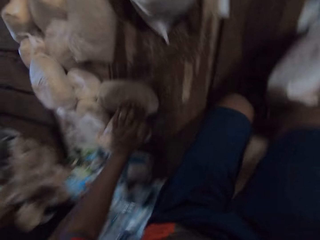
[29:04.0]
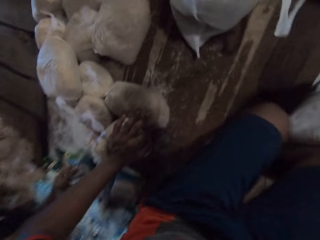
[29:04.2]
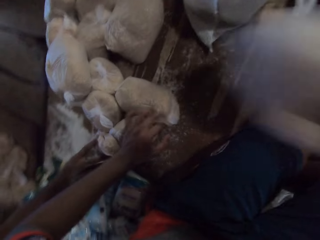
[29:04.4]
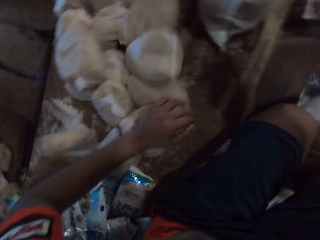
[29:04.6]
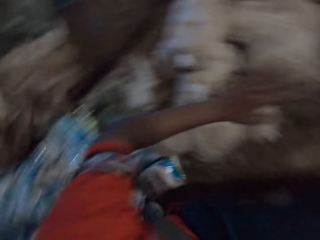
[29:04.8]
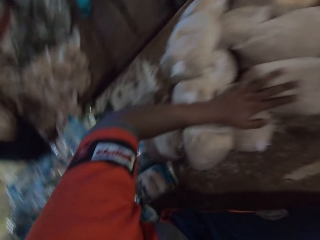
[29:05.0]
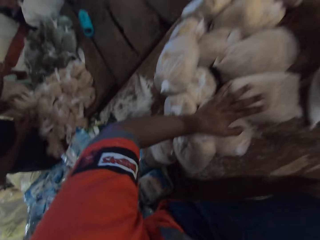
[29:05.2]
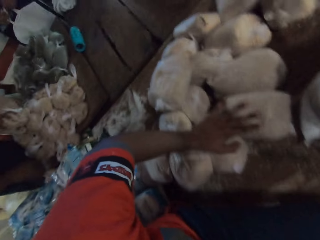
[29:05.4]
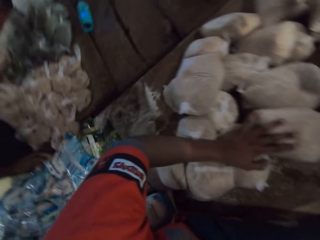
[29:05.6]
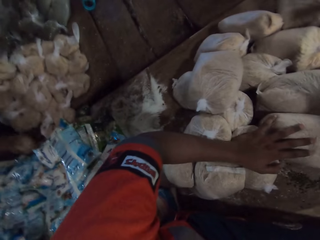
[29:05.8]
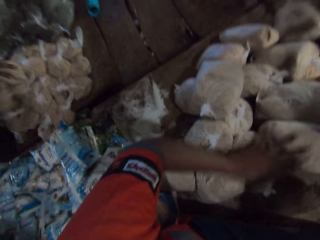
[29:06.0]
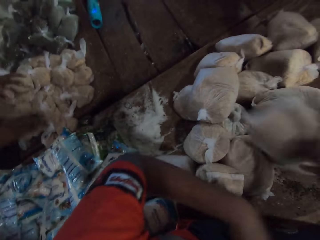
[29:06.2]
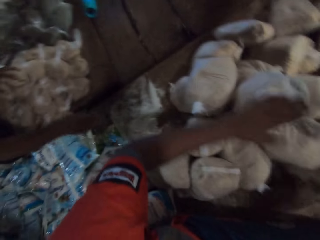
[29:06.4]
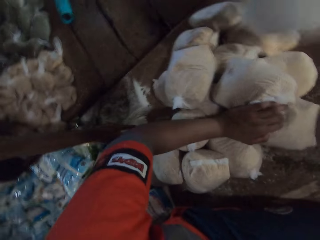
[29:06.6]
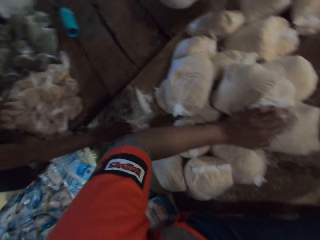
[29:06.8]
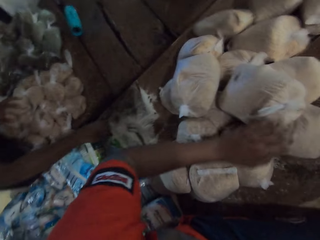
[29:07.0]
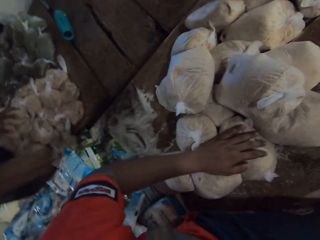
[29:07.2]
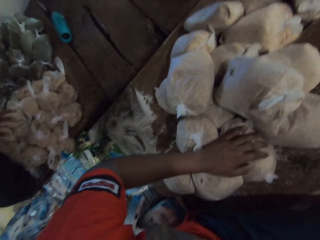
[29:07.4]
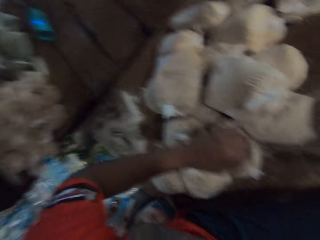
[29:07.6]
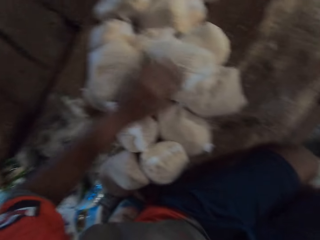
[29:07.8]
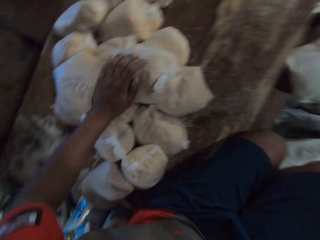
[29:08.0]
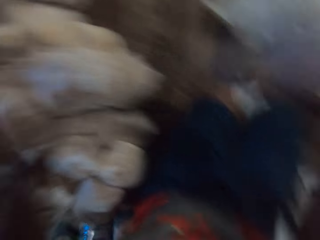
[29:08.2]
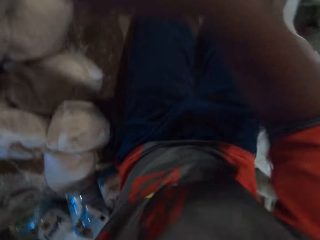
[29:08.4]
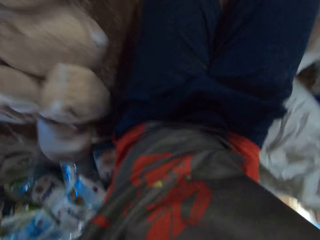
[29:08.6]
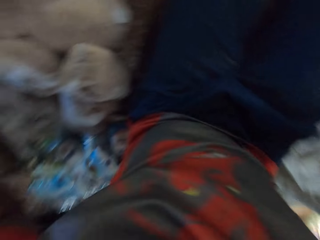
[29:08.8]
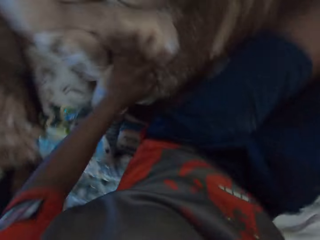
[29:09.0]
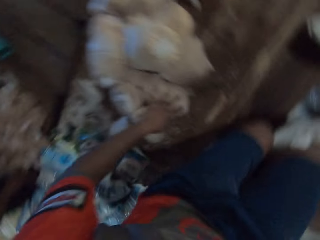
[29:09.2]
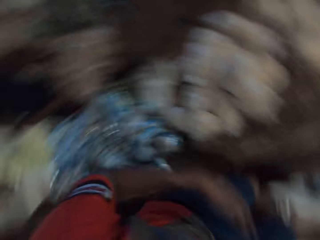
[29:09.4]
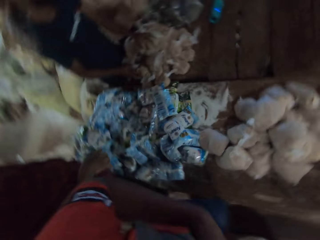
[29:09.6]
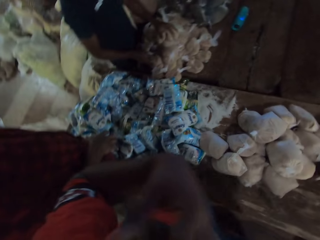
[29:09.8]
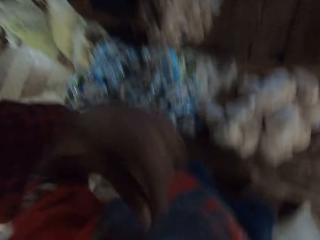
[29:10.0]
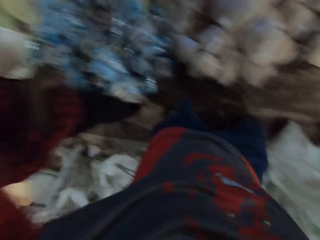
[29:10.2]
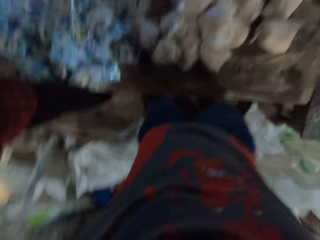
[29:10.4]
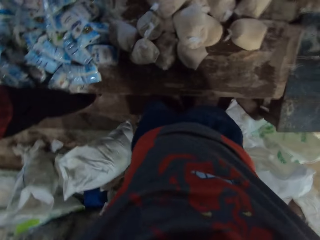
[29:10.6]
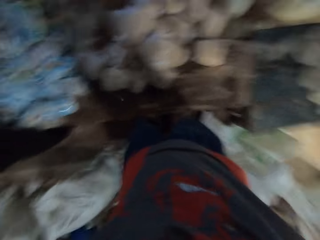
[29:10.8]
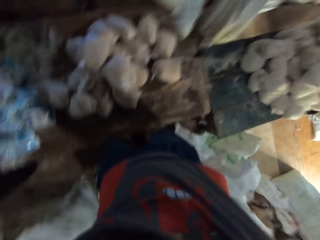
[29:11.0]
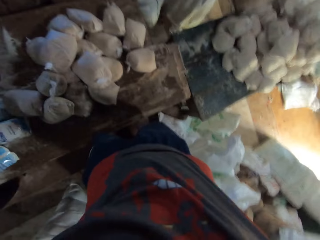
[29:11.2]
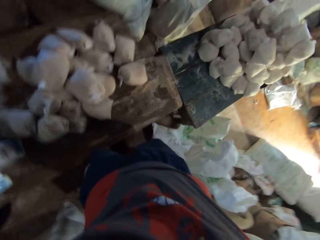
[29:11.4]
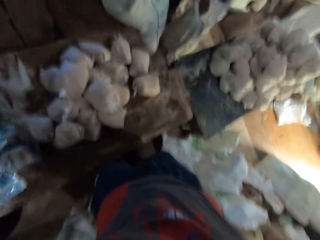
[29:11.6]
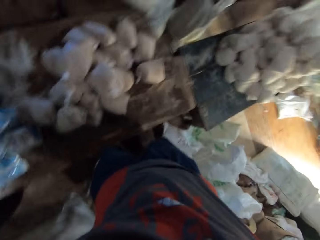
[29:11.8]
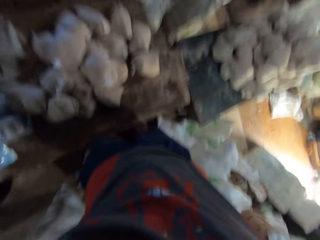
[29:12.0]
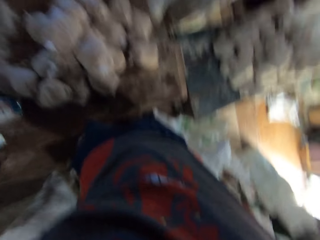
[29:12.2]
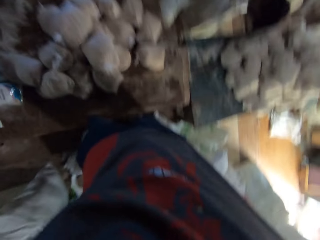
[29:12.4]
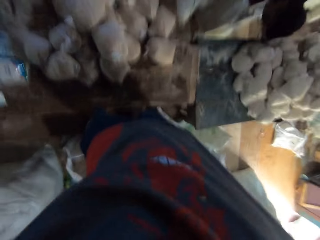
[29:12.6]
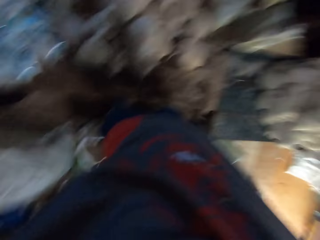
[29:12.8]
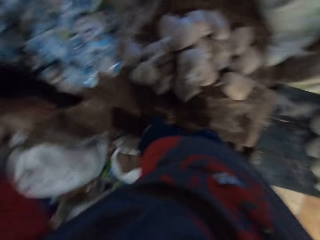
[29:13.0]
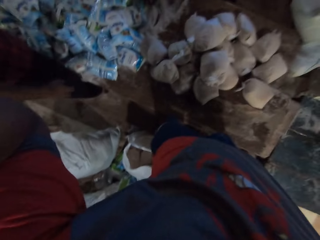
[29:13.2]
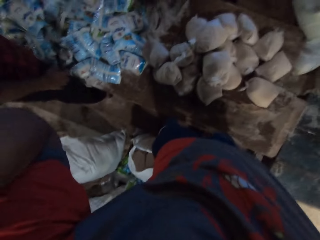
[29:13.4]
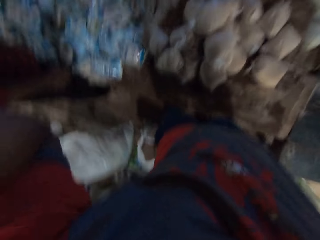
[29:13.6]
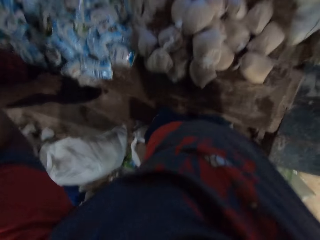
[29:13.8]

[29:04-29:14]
The man moves a pack of flour from the table with his right hand. The camera wearer throws a pack of flour on the table with his right hand. He sits down. The man picks up a pack of flour from the floor with his right hand. The camera wearer throws a pack of flour on the table with his right hand. He touches the pack of flour with his left hand. He looks around.

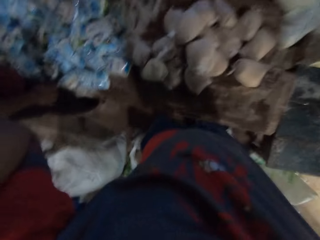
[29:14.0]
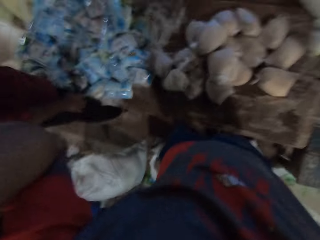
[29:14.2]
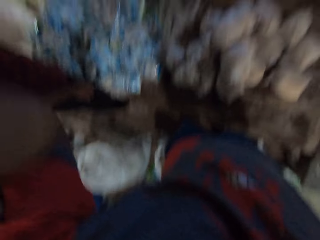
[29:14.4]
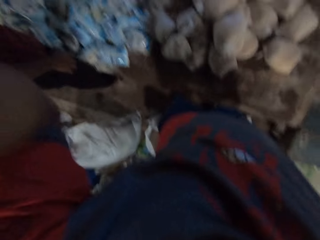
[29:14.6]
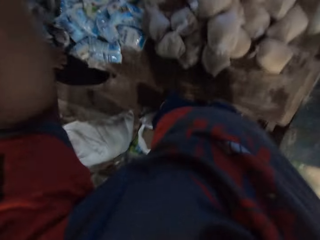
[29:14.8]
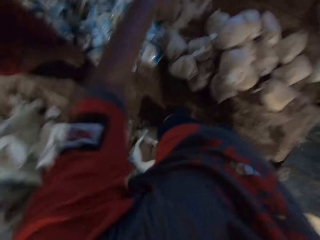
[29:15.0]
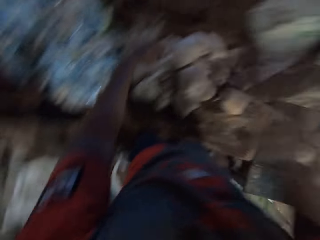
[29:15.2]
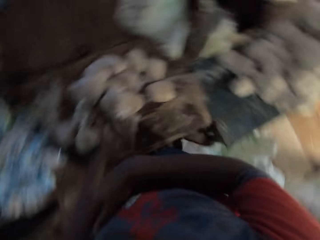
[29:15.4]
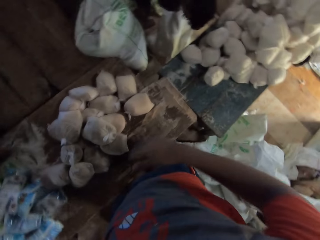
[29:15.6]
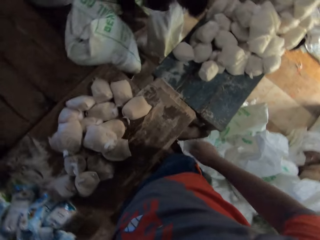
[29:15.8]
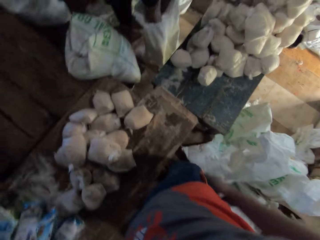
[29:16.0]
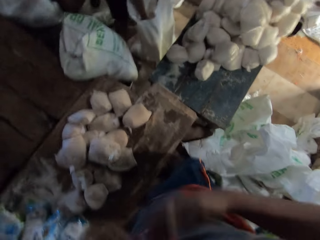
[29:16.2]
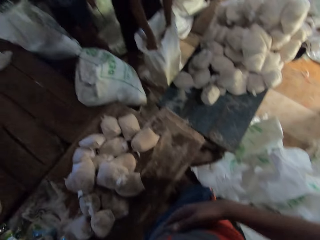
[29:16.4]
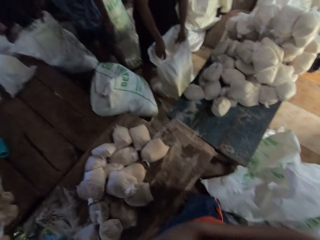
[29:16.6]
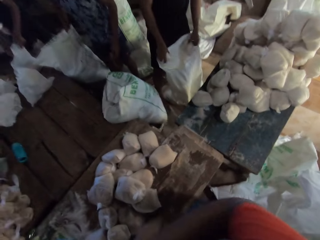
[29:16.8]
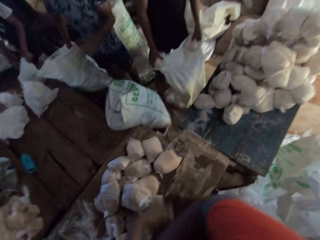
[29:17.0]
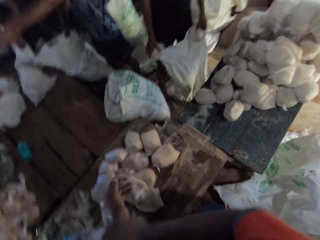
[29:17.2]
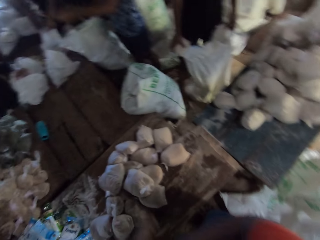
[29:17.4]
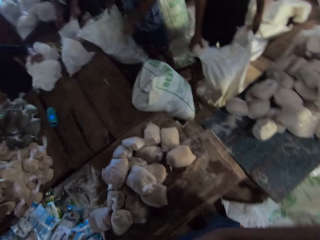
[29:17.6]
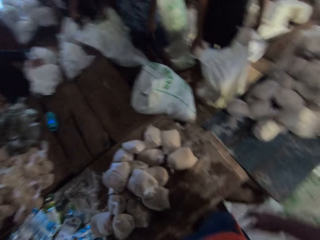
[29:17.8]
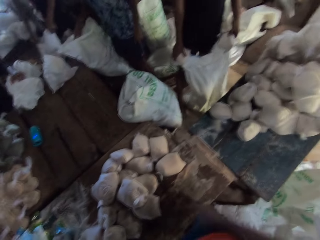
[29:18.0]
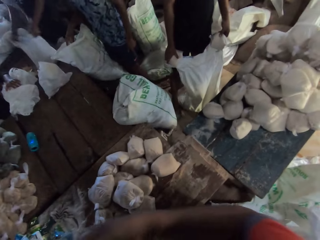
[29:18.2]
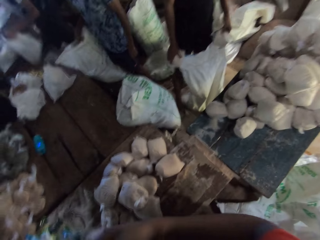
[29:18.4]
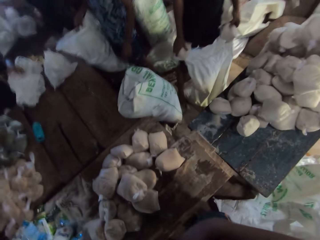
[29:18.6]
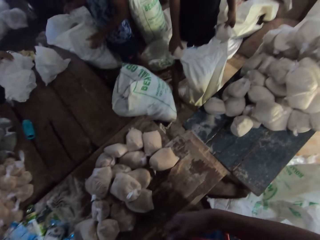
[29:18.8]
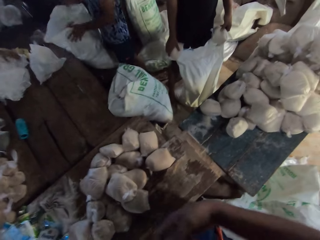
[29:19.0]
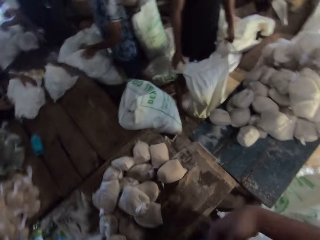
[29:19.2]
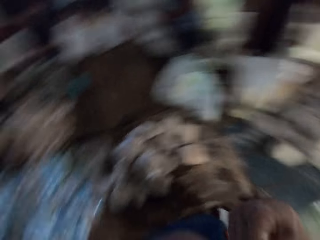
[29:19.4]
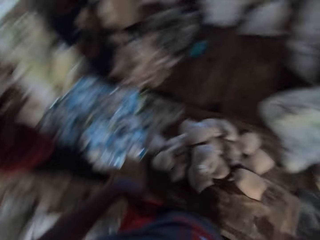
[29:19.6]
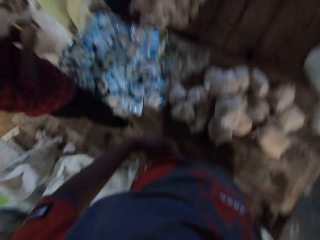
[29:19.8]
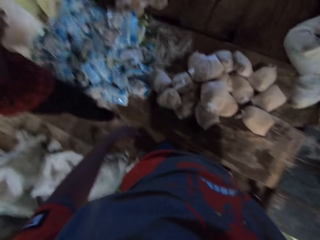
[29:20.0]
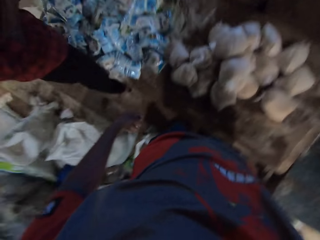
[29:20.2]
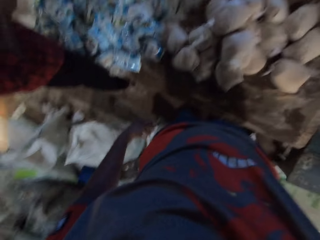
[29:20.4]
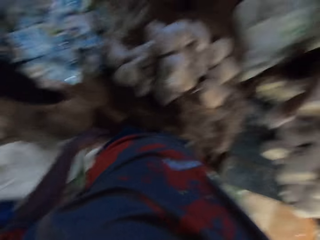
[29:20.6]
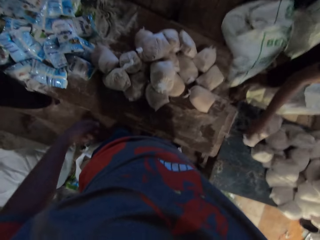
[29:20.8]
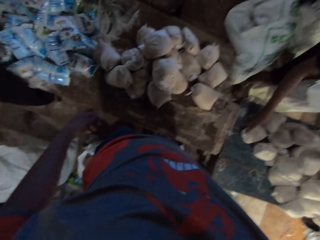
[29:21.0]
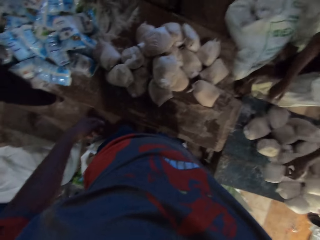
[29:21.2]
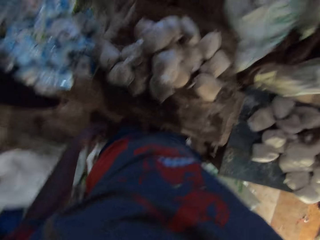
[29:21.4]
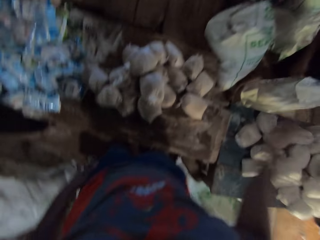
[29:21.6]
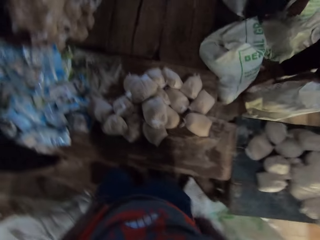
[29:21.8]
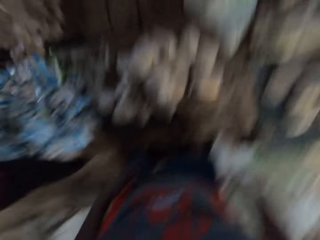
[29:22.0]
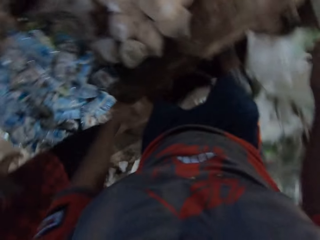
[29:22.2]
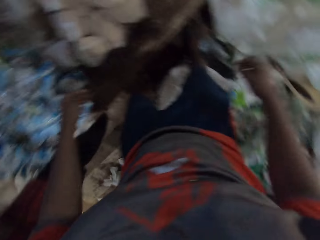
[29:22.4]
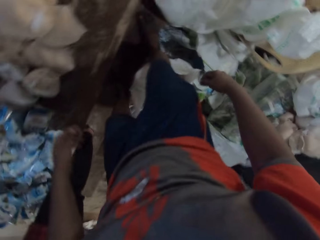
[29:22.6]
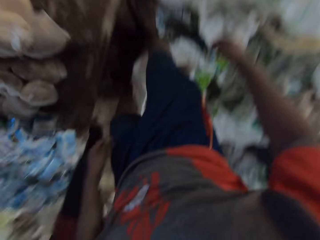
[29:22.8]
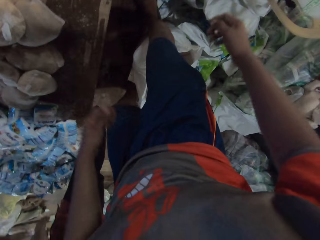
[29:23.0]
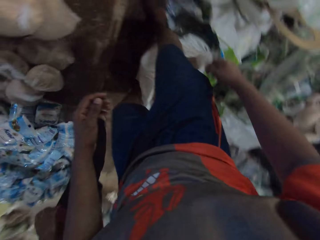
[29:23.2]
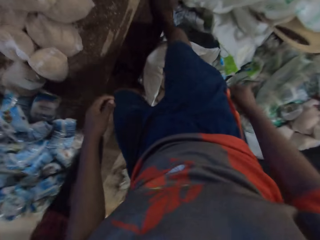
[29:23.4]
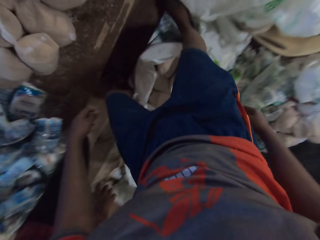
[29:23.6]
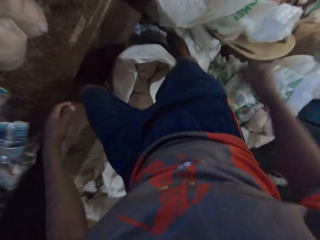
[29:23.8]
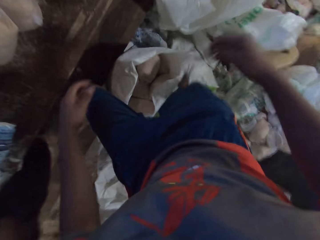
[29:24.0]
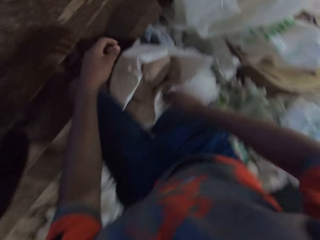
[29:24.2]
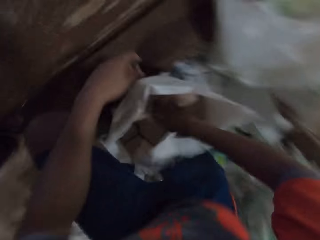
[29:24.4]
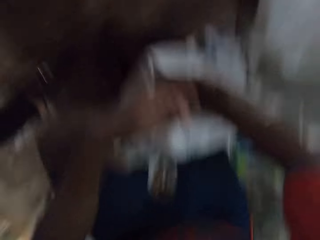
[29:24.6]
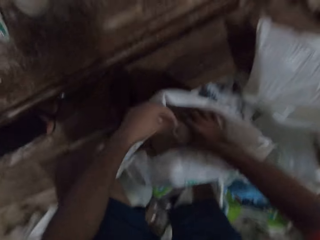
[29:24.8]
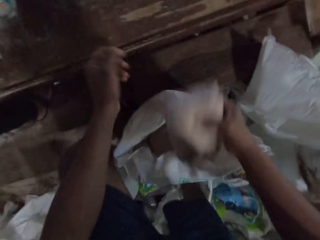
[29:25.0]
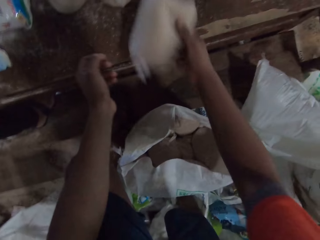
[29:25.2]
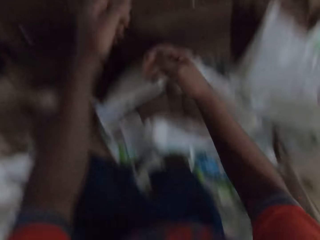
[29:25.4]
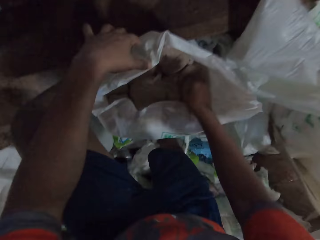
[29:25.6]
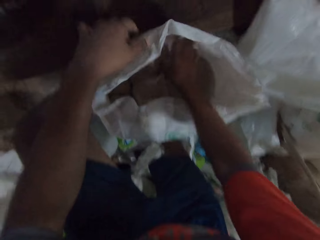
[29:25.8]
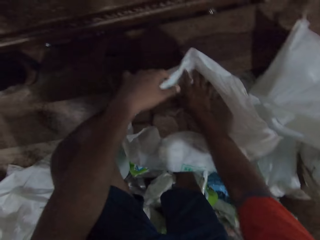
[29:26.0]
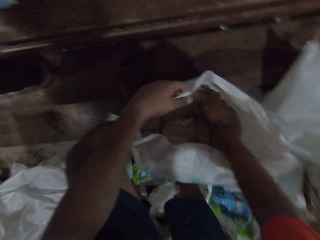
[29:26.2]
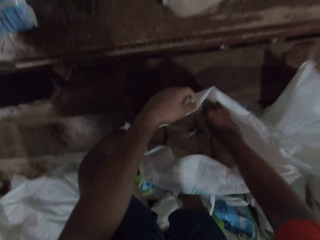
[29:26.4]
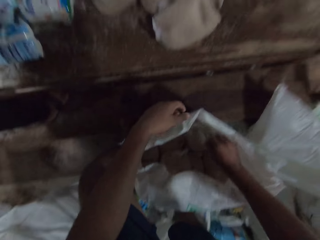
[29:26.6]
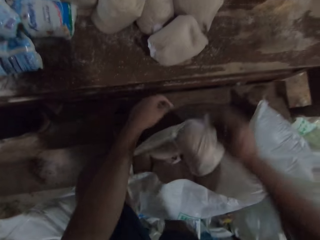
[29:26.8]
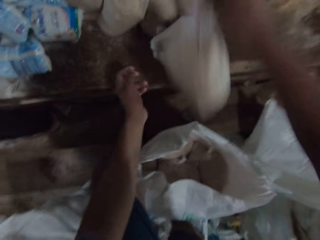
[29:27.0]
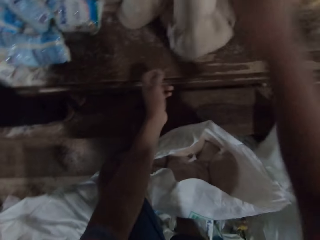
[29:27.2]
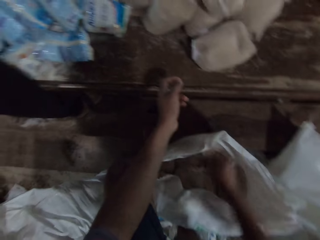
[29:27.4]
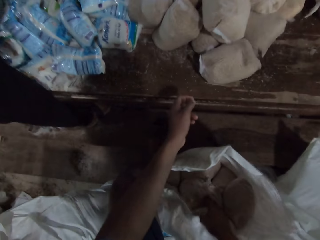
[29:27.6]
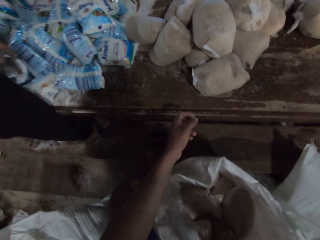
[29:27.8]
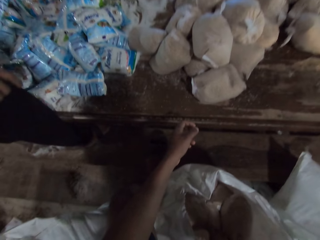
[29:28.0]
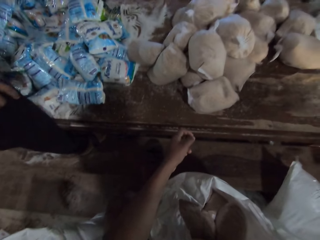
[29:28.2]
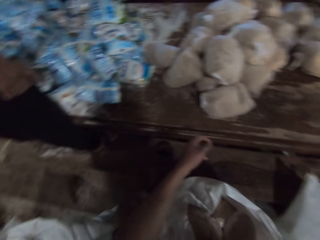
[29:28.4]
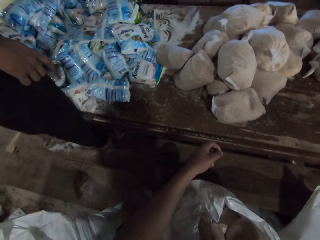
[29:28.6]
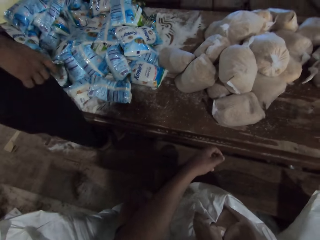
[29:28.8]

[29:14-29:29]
The camera wearer raises his hand up. A man searches through a sack on the floor with both hands. Another man moves a plastic bag on the floor with both hands. The camera wearer looks around. A third man searches through the sack on the floor with both hands. The first man drops a pack of flour on the floor with his right hand. He drops a pack of flour on the floor with his right hand again. The camera wearer picks up a pack of flour from the sack on the floor with his right hand. He drops the pack of flour on the table with his right hand. He touches sugar. He picks up a pack of flour from the sack with his right hand. He drops the pack of flour on the table with his right hand.
